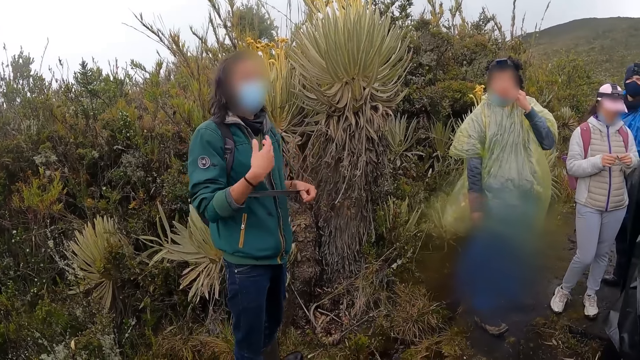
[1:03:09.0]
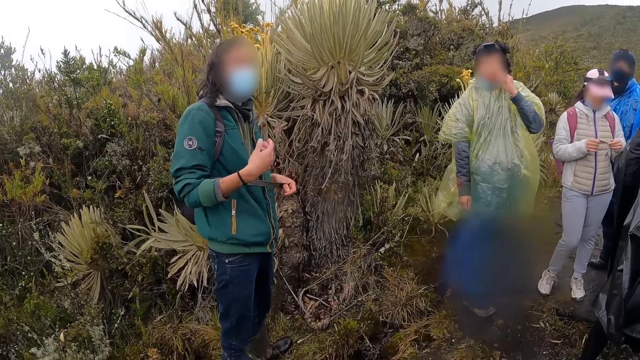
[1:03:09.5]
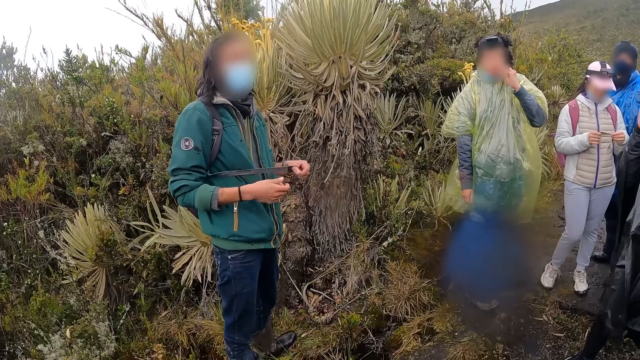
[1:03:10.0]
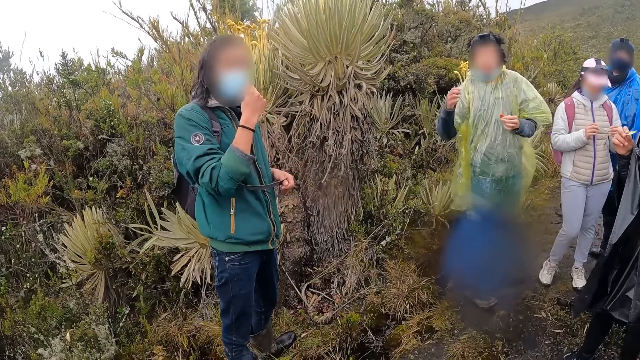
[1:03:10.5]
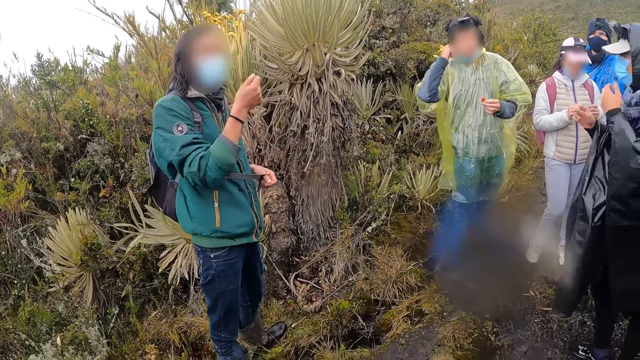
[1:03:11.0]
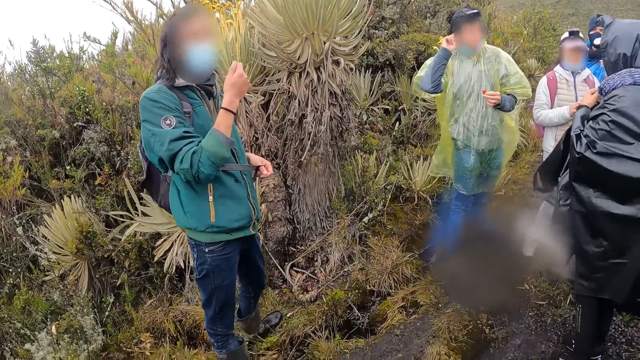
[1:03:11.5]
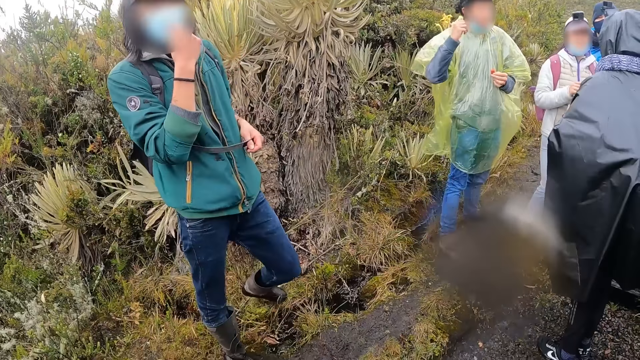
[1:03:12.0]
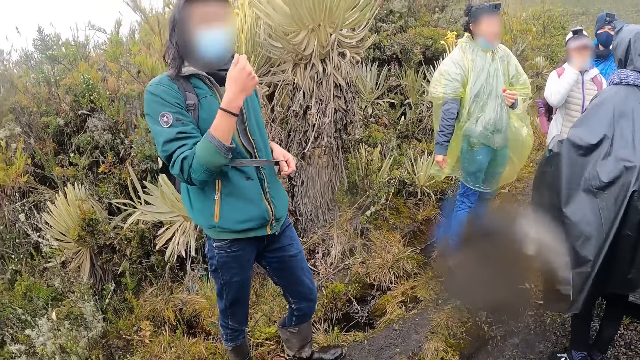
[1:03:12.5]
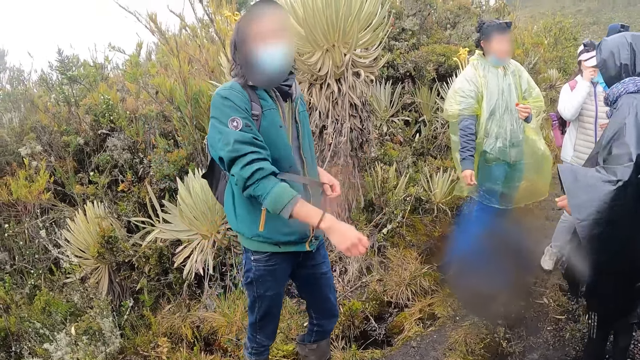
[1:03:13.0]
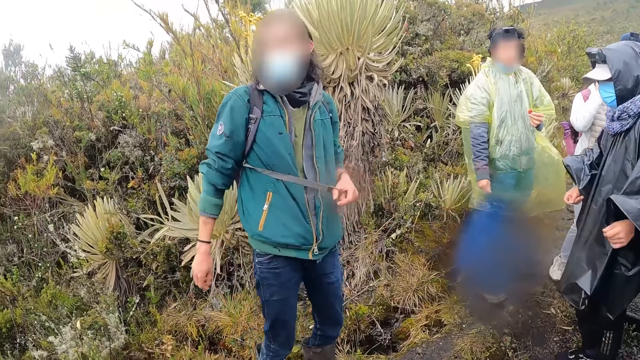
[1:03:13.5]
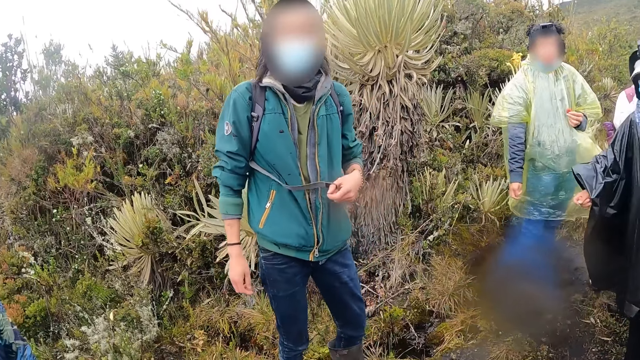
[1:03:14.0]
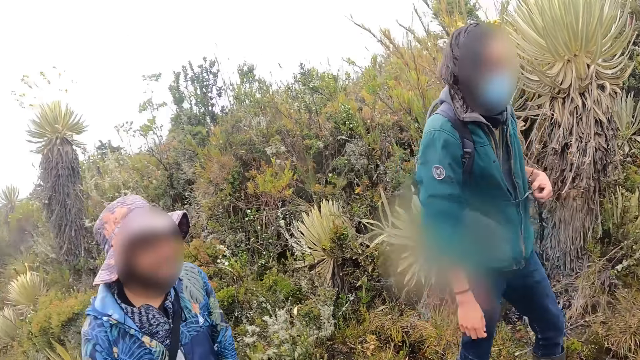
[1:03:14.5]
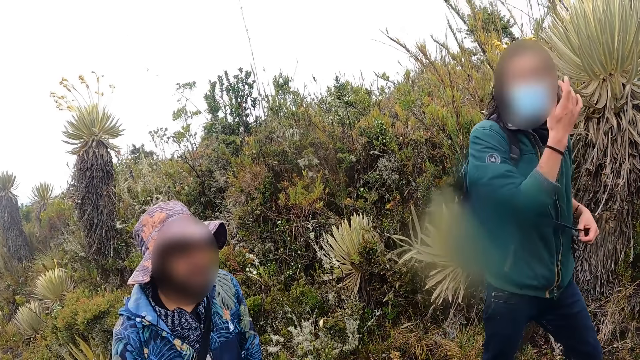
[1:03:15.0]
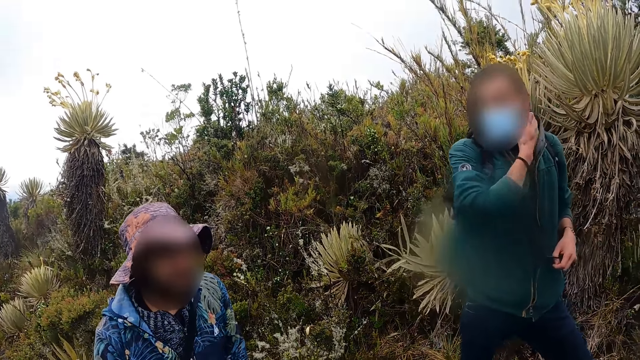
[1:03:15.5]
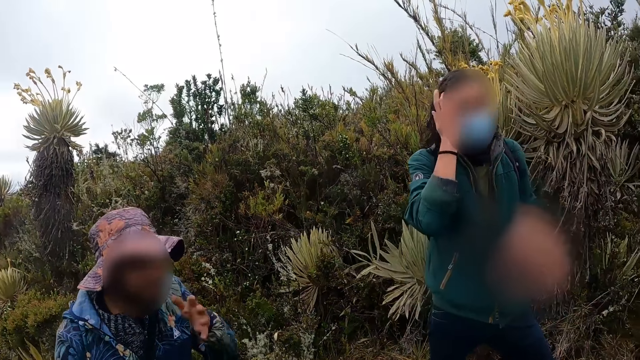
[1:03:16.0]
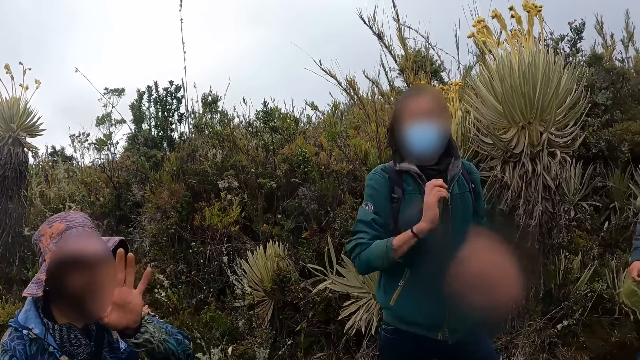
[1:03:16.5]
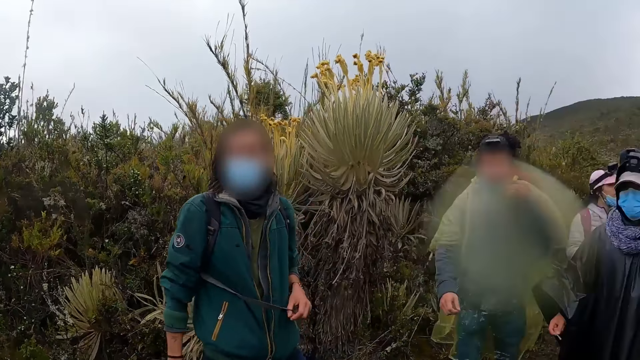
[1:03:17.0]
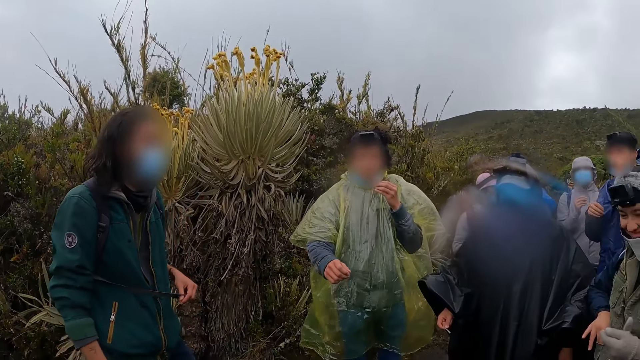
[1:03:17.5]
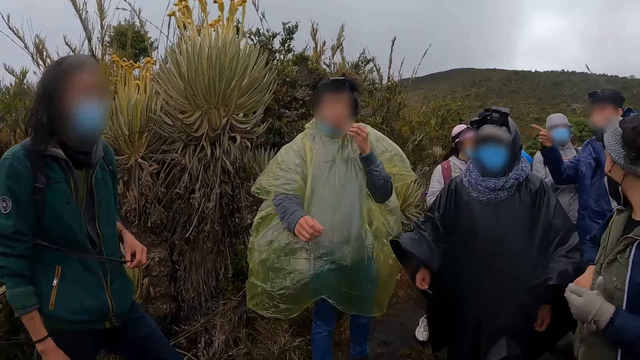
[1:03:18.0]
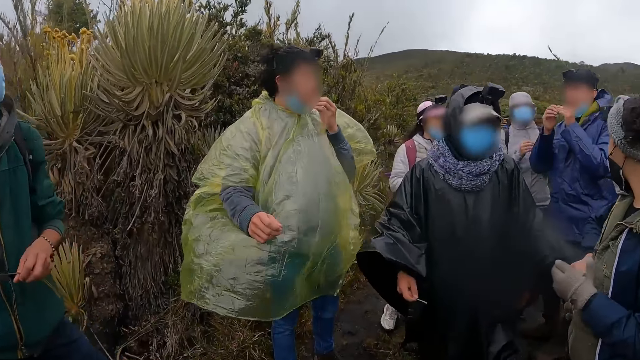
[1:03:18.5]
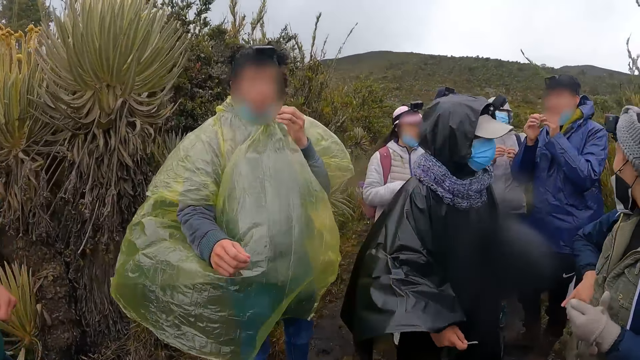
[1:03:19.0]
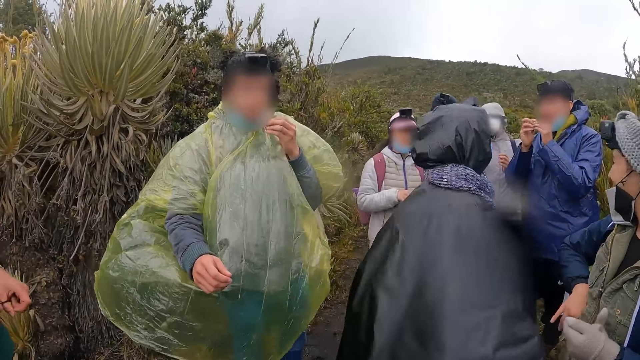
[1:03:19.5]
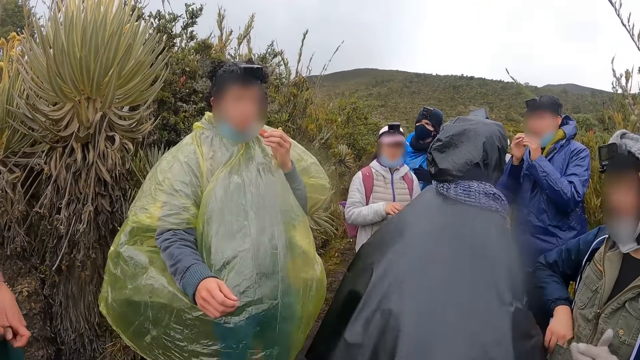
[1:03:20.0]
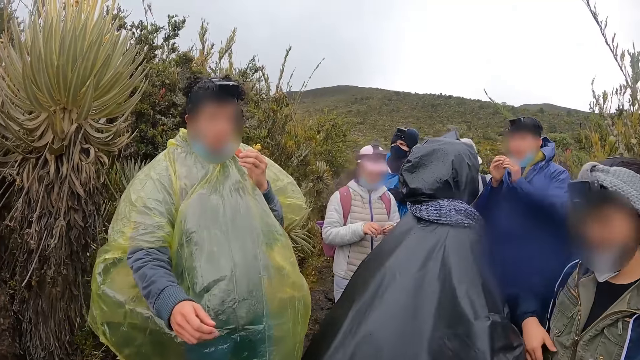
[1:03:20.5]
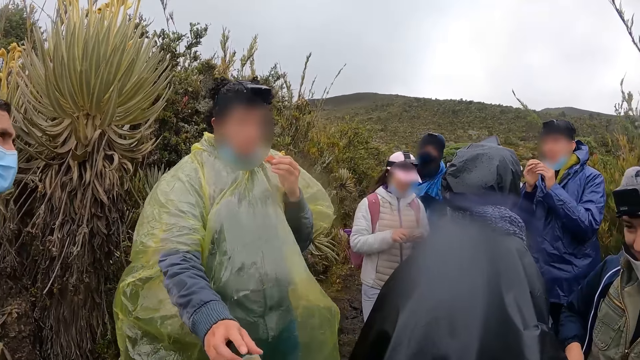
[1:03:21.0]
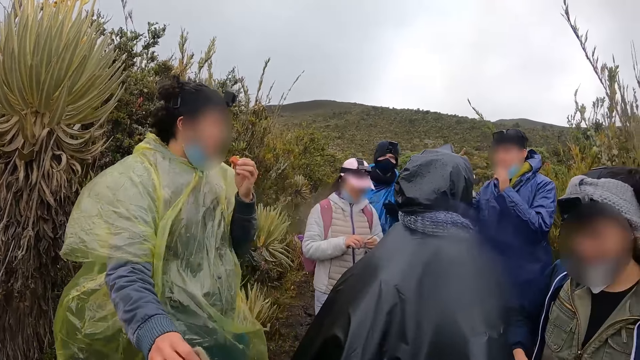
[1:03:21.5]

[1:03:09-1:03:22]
A man gestures out with his hand. Another man touches his face with his right hand. The man touches his hair with his right hand. Another man instructs the camera wearer and the group of people. Another man interacts with another man.

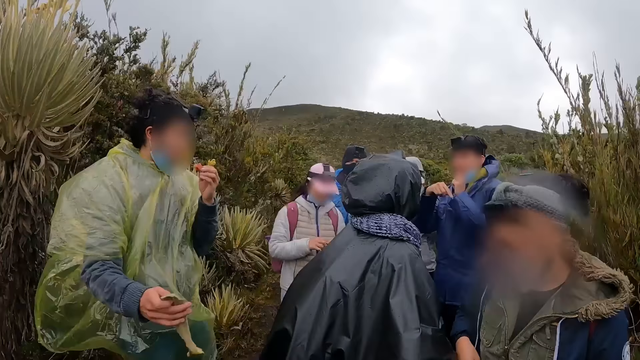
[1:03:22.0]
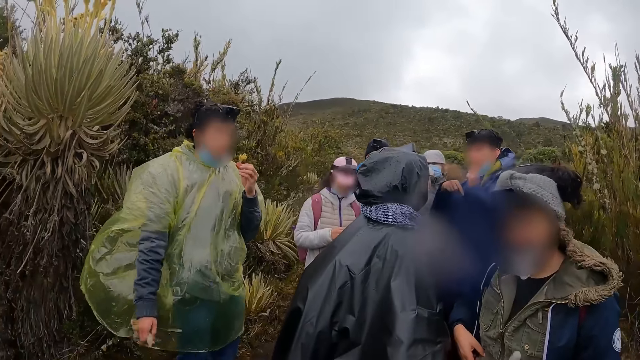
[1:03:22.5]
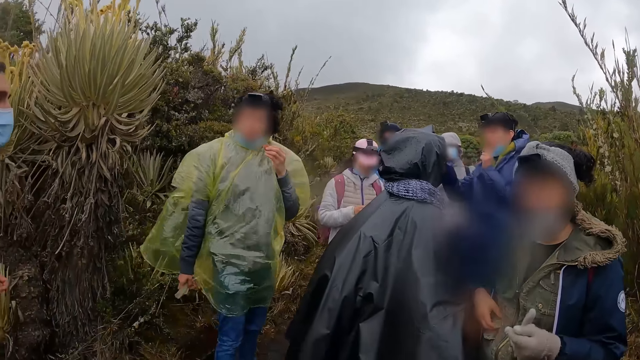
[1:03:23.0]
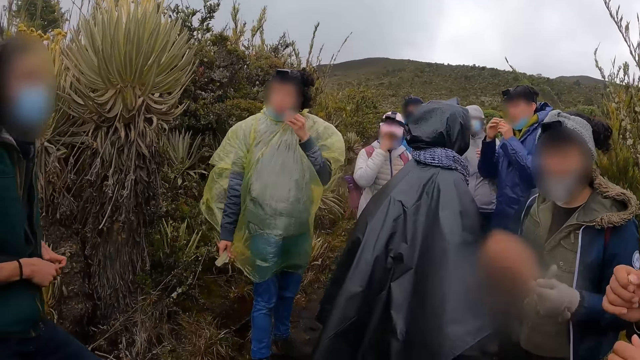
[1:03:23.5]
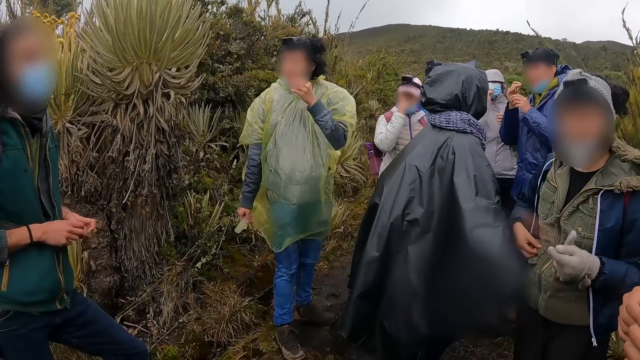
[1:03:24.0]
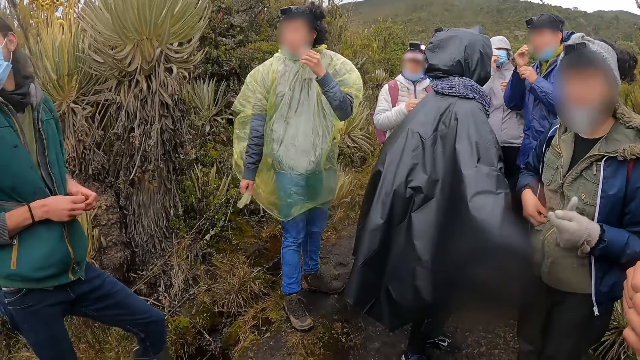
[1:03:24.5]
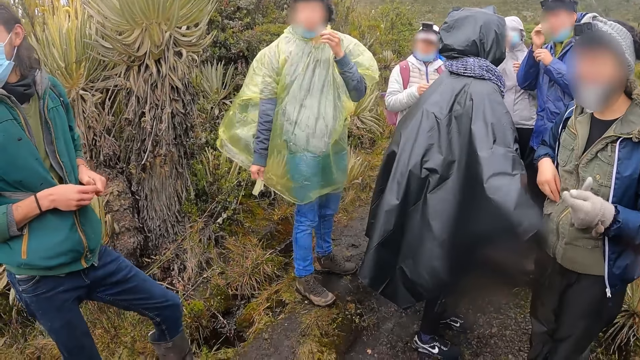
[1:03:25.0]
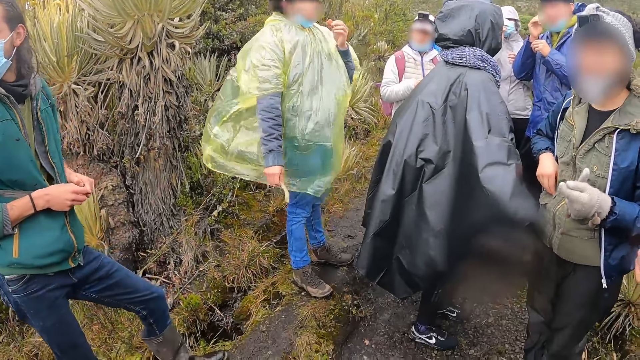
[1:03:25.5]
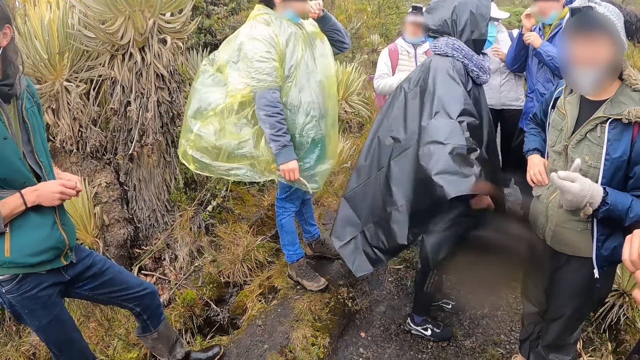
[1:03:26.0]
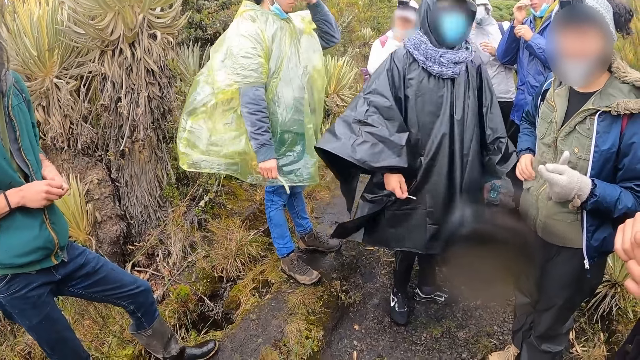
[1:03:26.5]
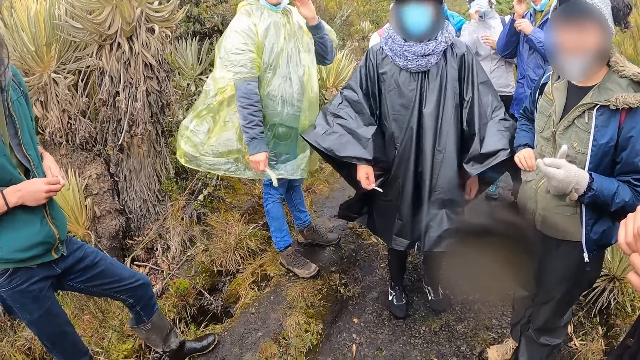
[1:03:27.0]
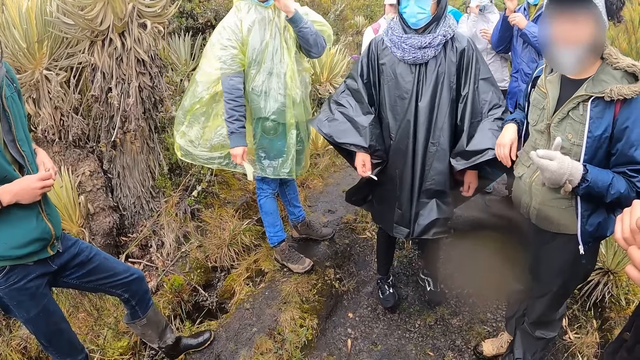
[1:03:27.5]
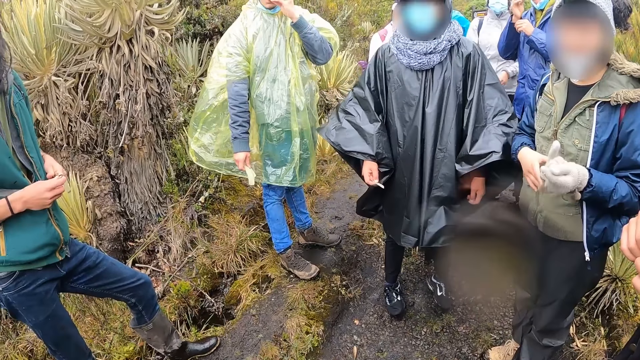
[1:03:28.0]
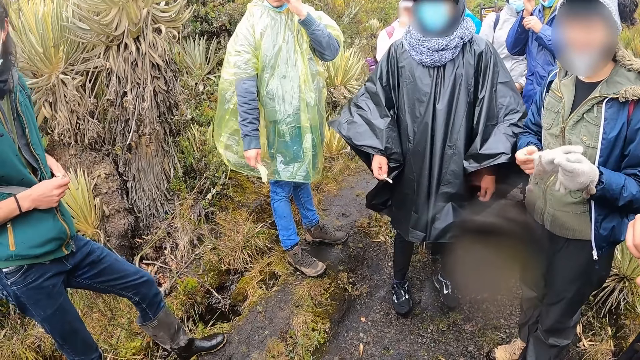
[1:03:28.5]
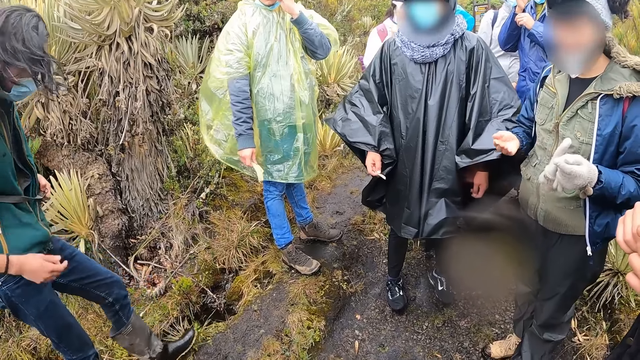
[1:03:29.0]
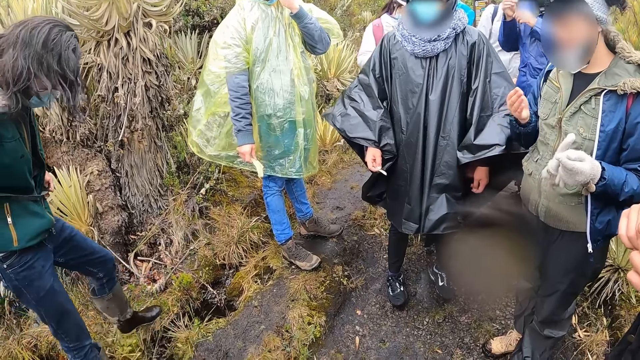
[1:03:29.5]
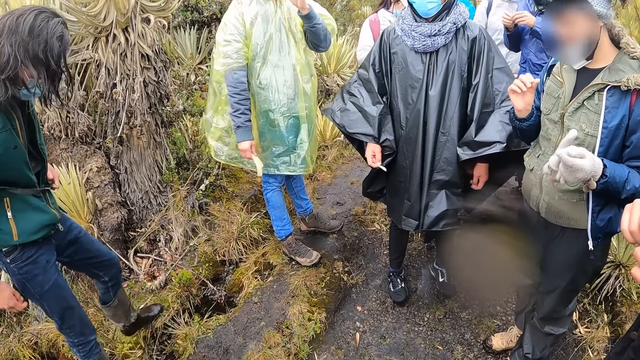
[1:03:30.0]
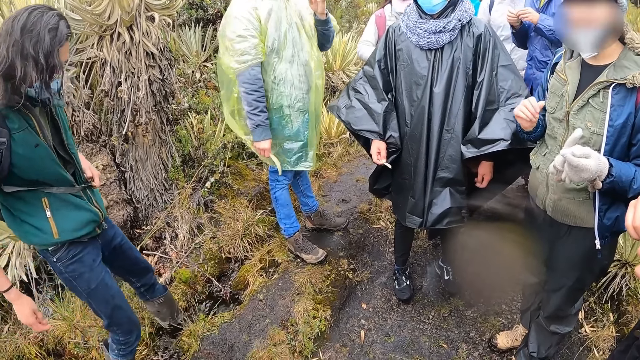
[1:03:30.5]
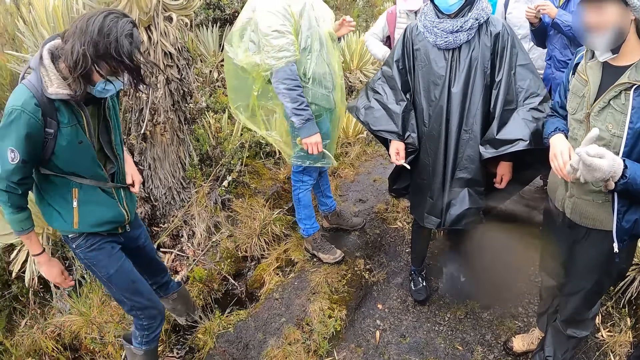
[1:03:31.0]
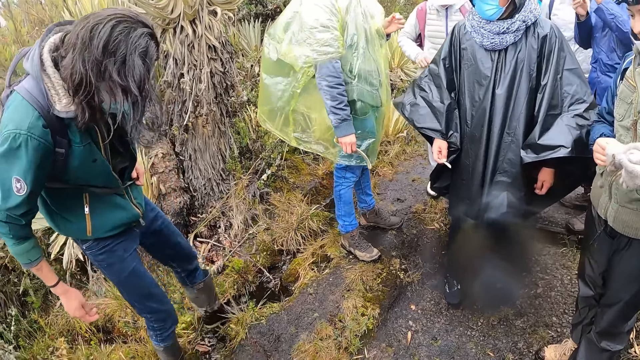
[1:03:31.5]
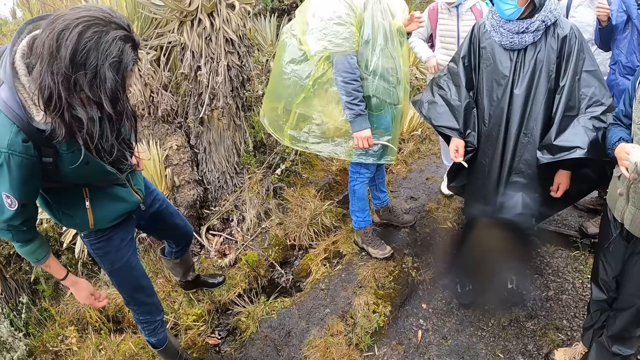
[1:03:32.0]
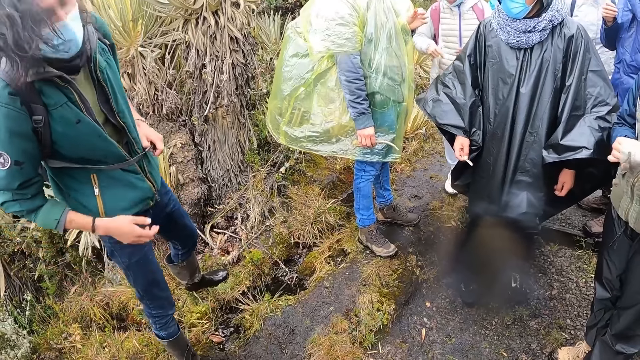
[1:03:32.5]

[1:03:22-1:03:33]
A woman touches a nose mask on her face with her right hand. A man dips his left leg in a puddle of water on the ground. The camera wearer stands. The man removes his left leg from the puddle of water on the ground.
